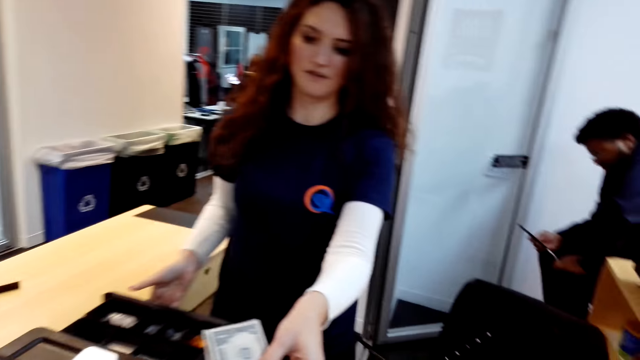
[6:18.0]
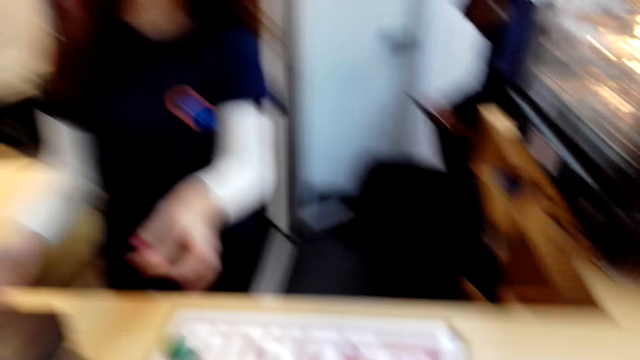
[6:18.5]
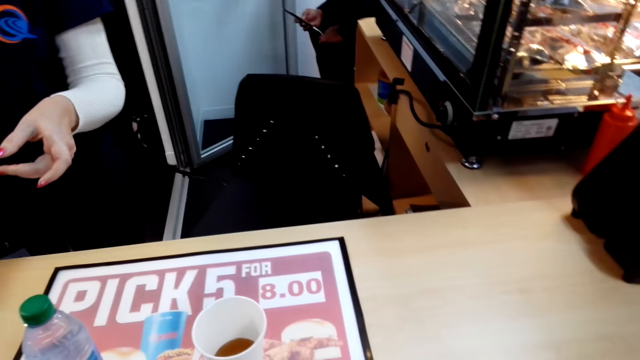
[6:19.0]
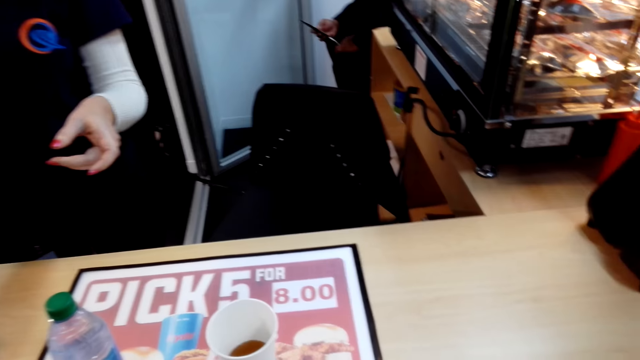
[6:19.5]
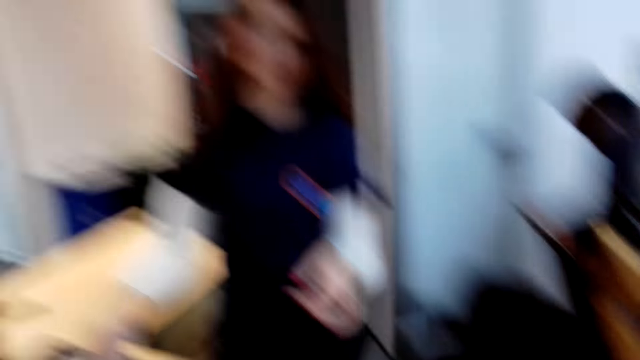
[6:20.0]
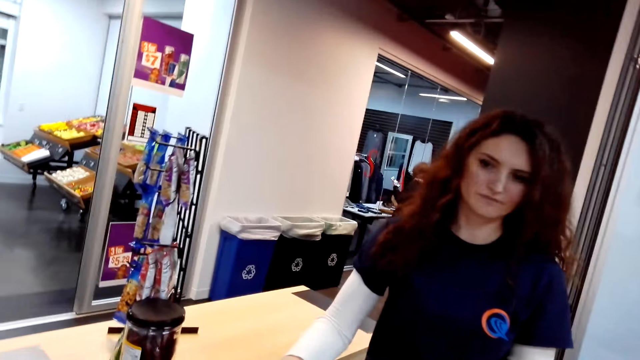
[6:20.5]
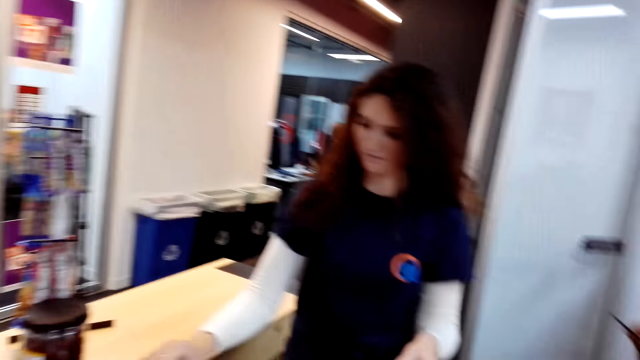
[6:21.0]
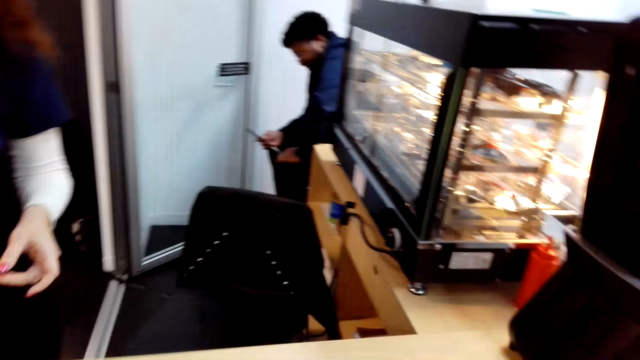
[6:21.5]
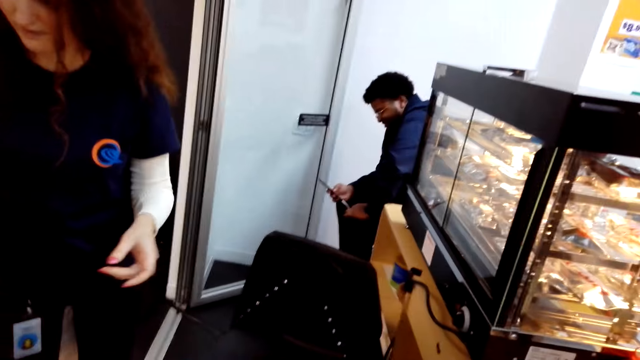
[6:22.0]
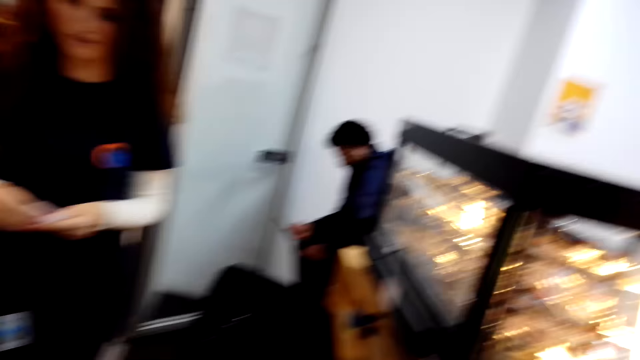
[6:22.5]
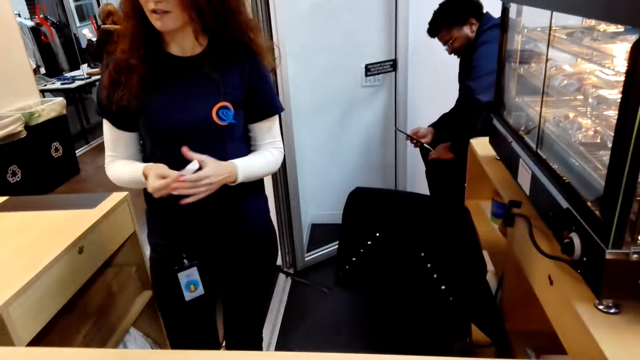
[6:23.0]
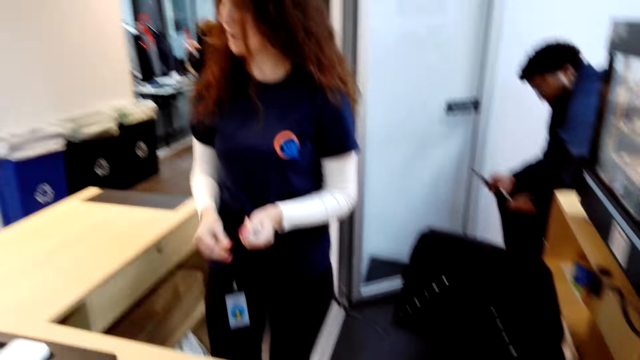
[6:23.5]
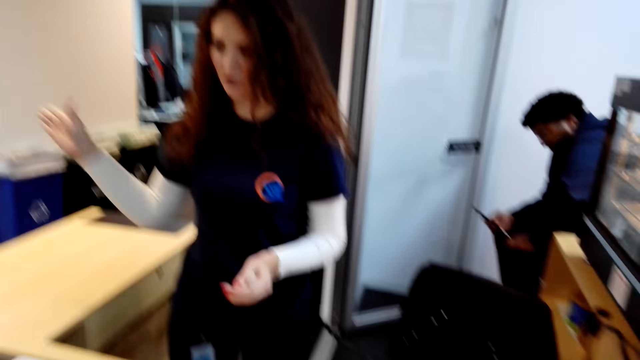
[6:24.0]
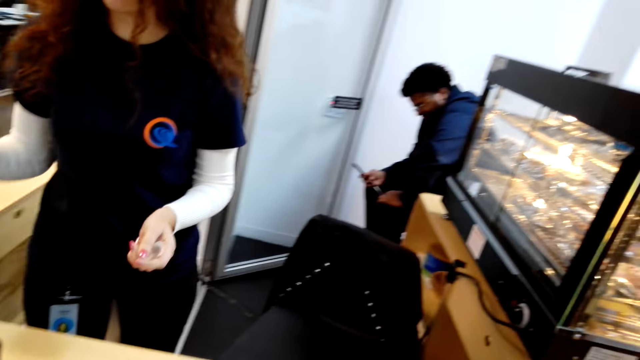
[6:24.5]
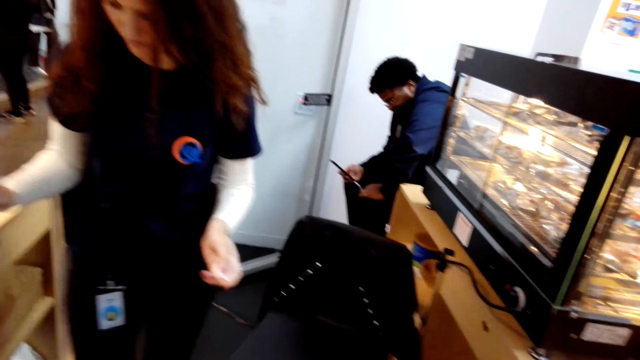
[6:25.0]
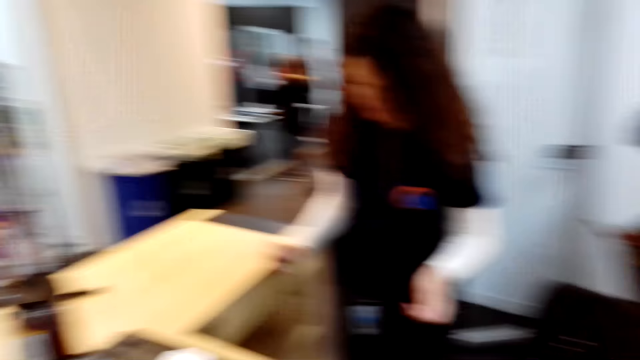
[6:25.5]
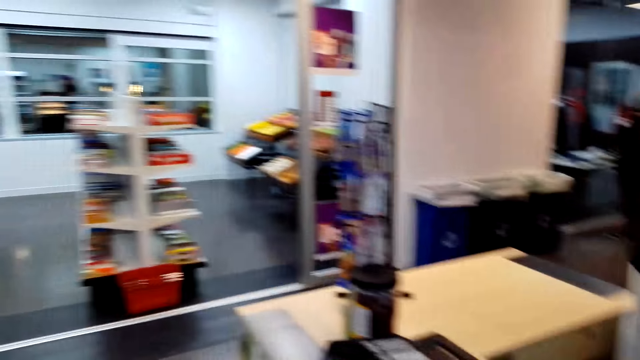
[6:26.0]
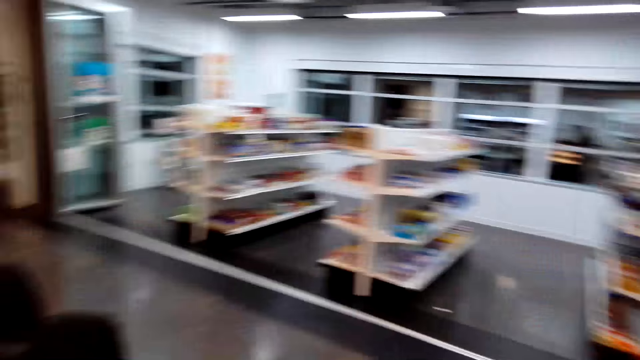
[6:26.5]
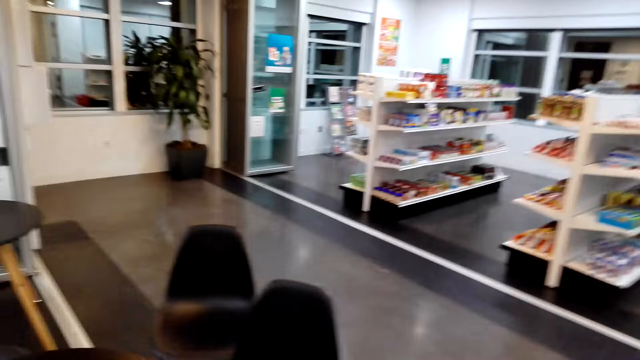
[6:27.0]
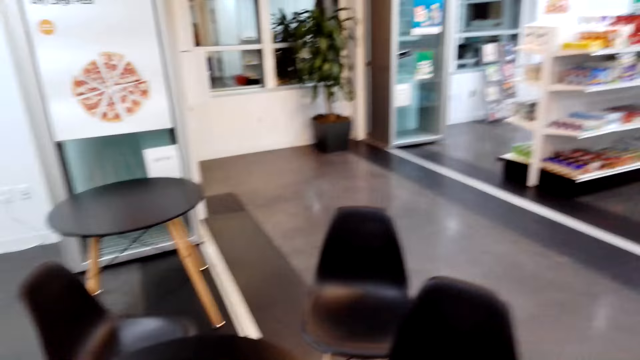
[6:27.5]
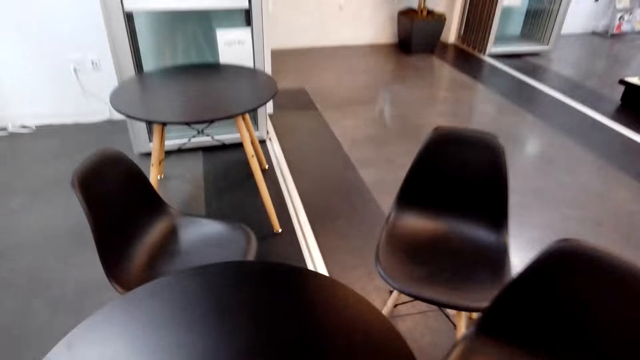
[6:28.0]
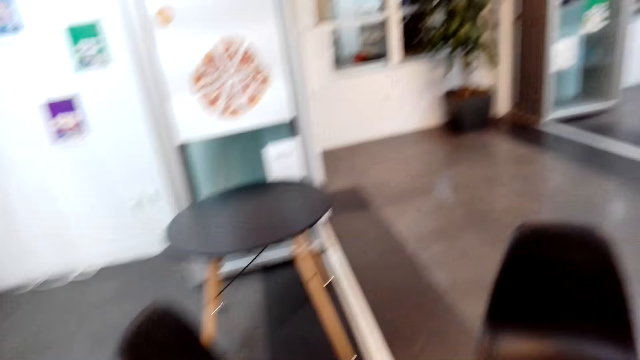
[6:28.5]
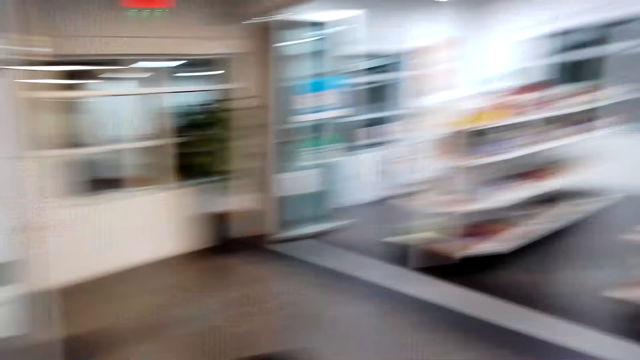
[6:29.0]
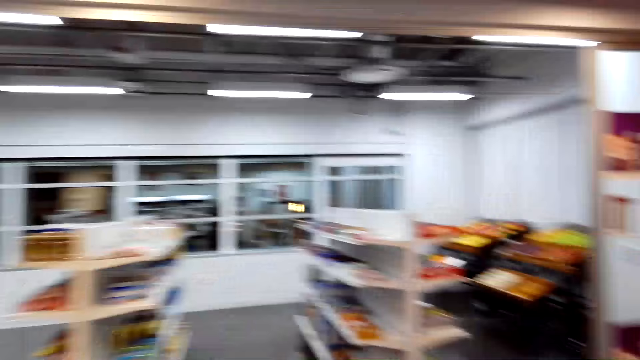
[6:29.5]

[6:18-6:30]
A woman gives money to the camera wearer. The camera wearer takes the money from the woman. They talk to the woman. The woman places the receipt in her left hand. The woman talks to the camera wearer. The camera wearer walks towards the racks.

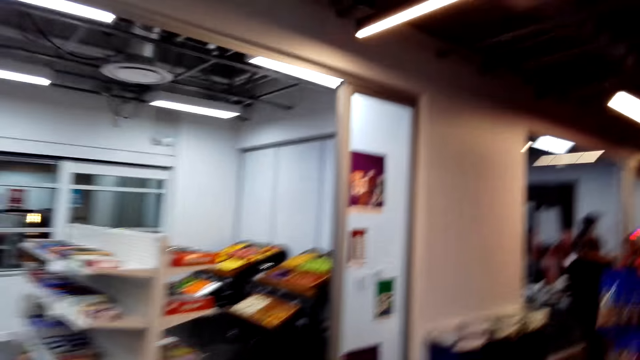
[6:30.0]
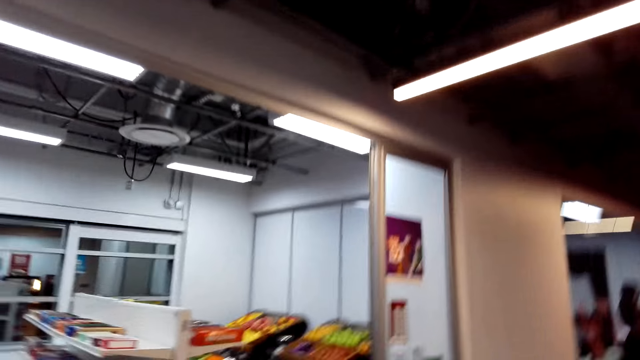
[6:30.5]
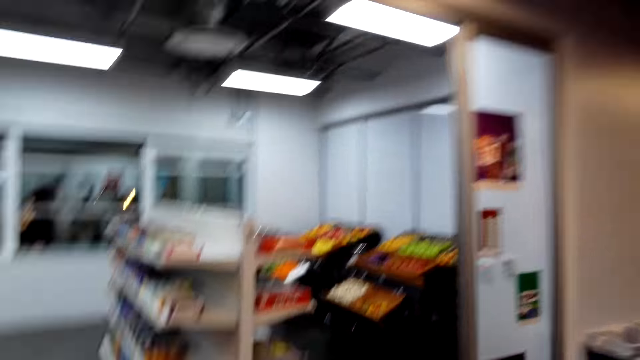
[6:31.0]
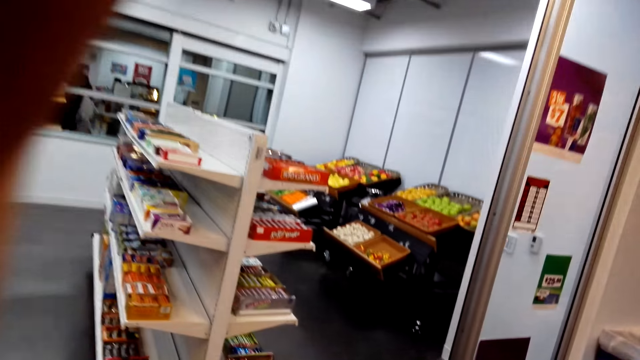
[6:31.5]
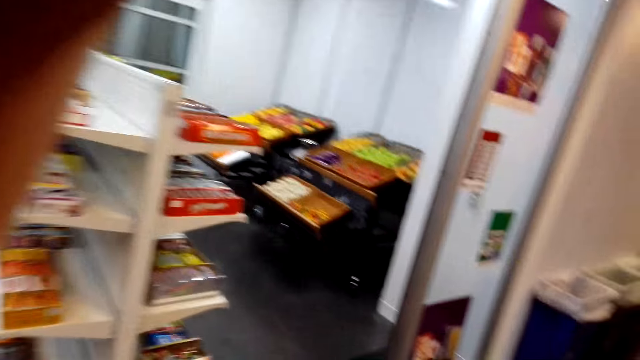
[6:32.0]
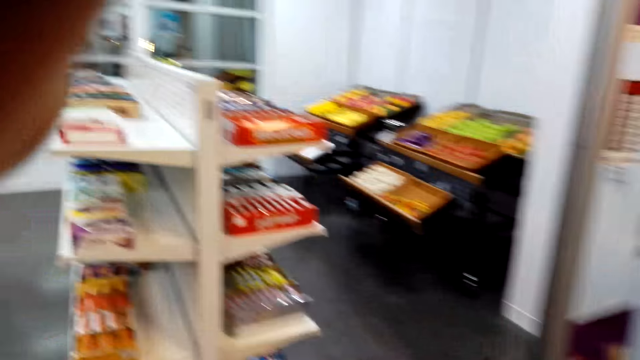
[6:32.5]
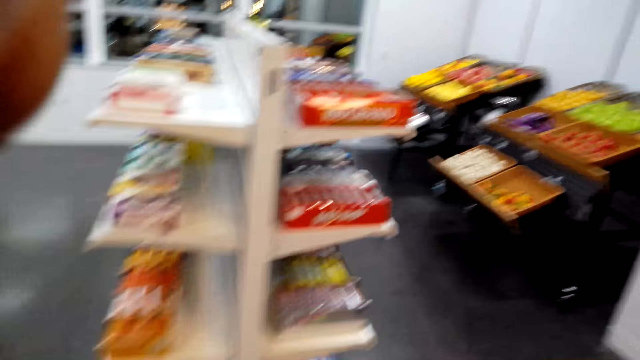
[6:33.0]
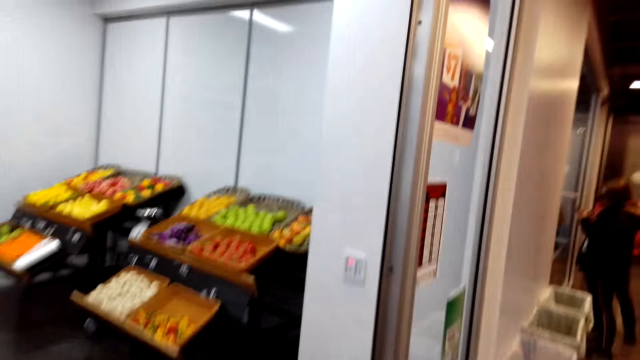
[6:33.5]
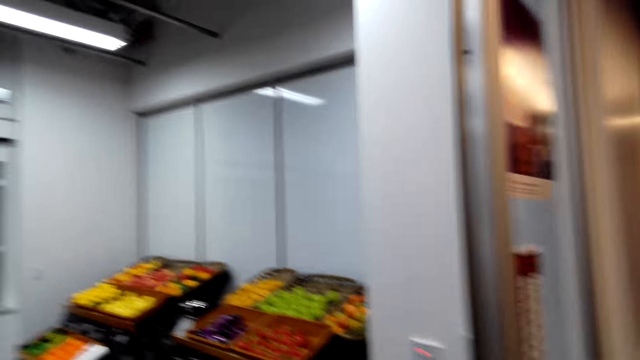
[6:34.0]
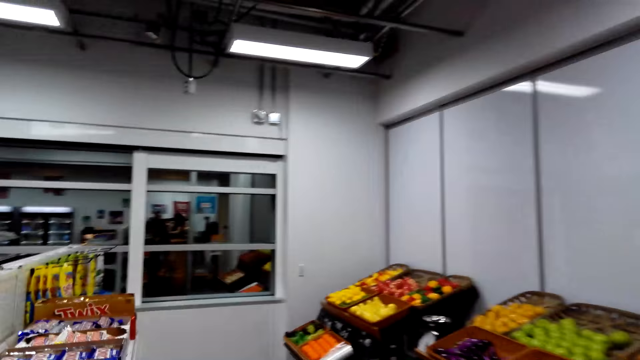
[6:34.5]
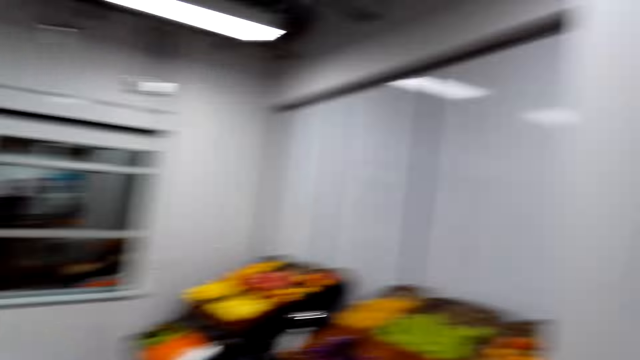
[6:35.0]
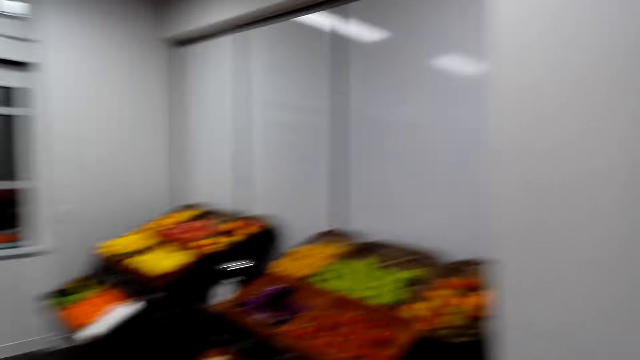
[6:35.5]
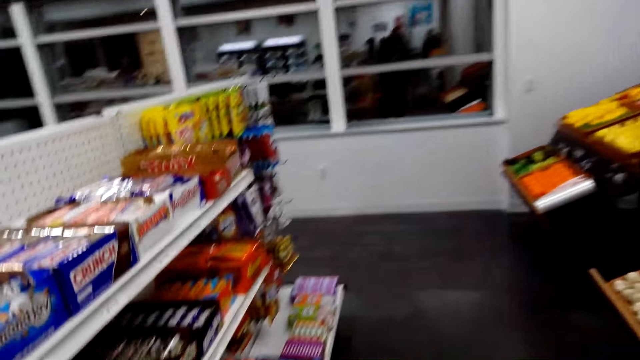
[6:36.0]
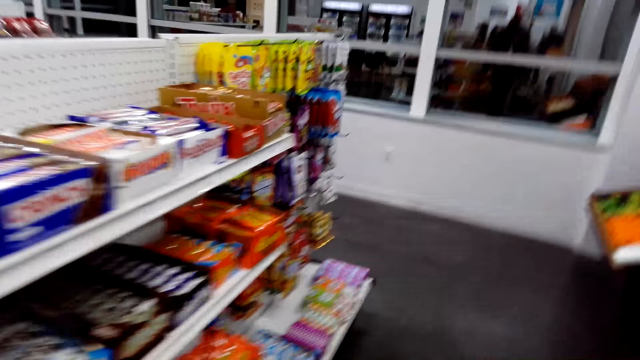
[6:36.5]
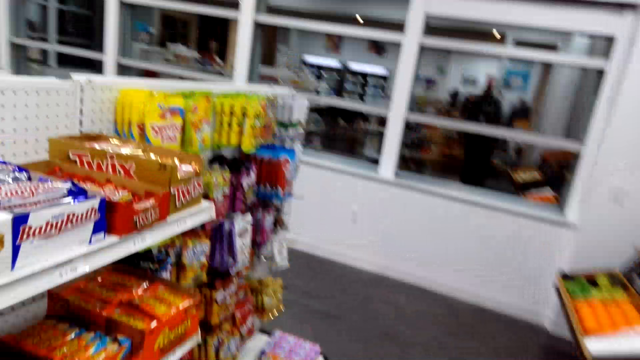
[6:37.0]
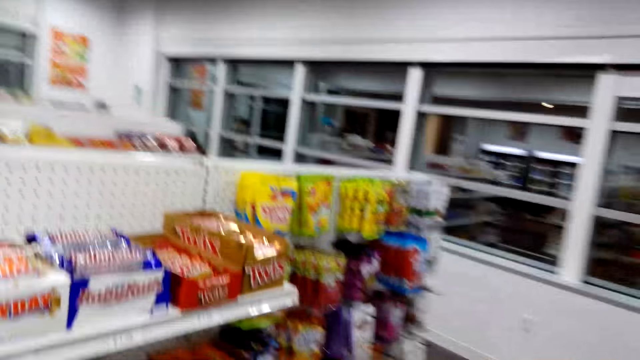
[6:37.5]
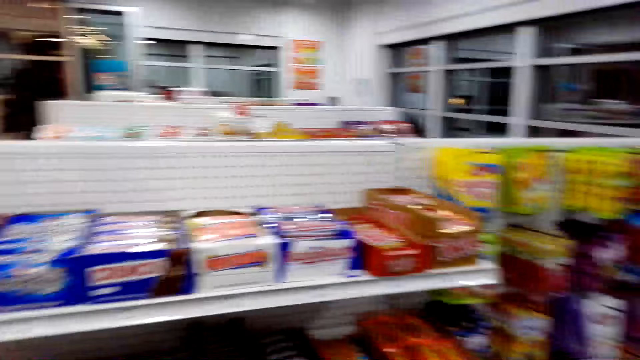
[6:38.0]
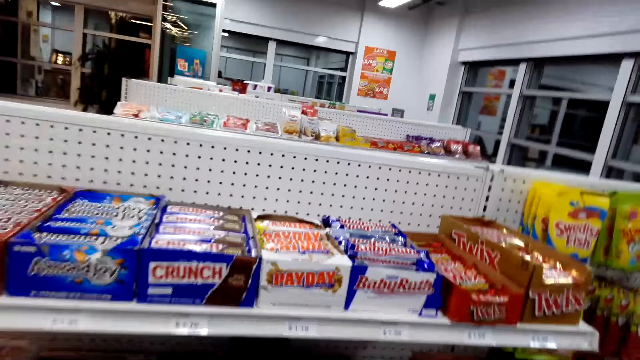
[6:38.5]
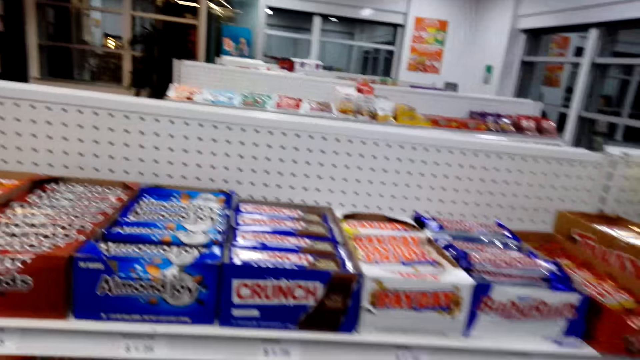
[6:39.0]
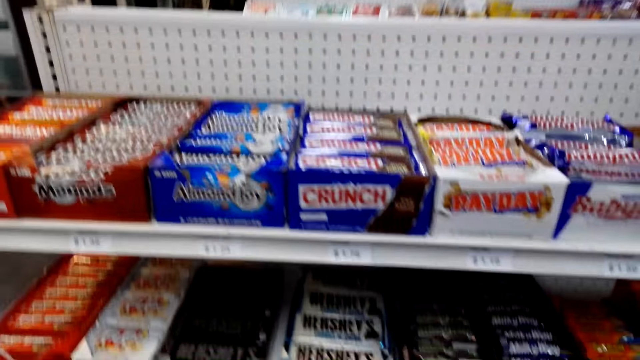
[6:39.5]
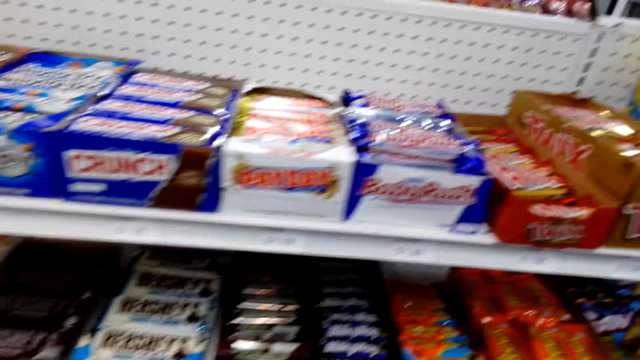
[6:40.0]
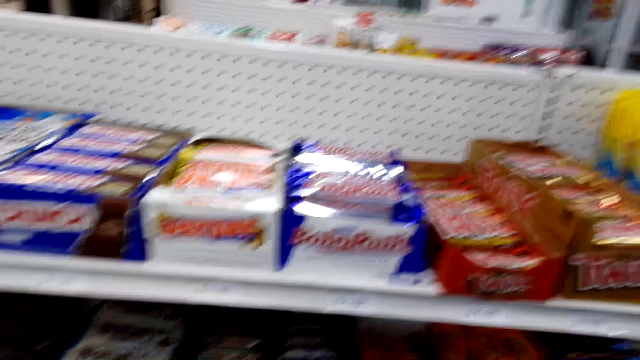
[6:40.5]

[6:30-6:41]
The camera wearer fixes the camera with his hand. He walks towards the rack. He inspects the racks.
